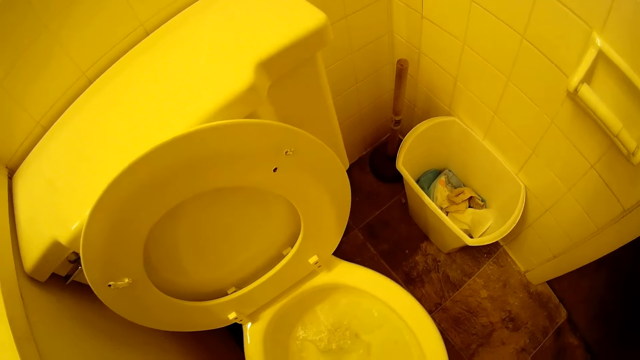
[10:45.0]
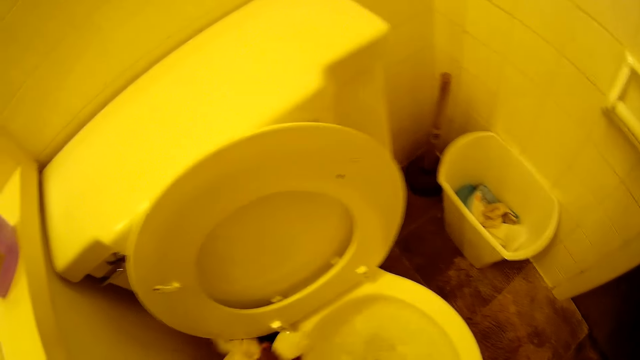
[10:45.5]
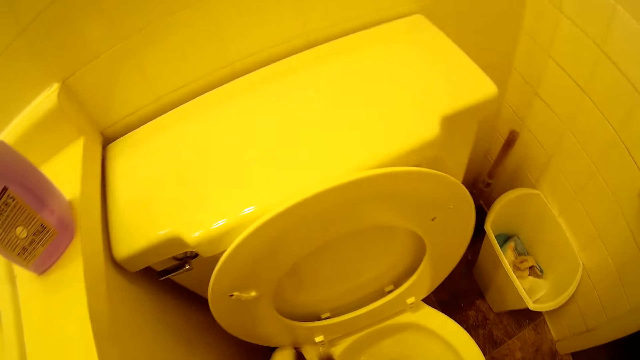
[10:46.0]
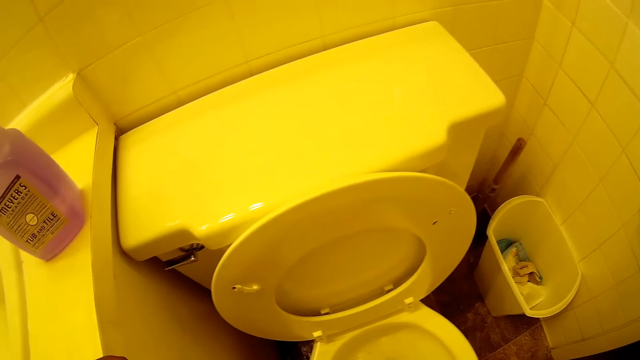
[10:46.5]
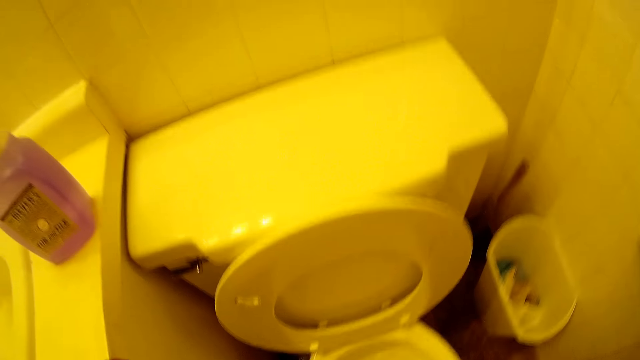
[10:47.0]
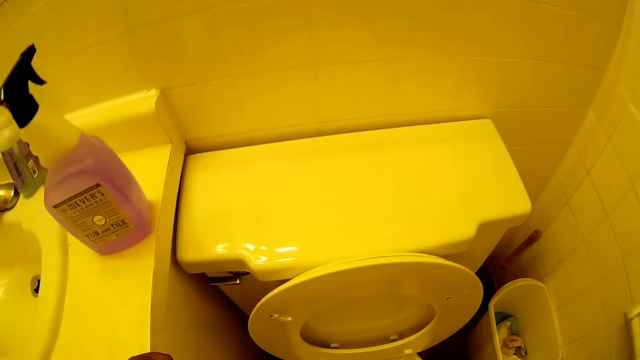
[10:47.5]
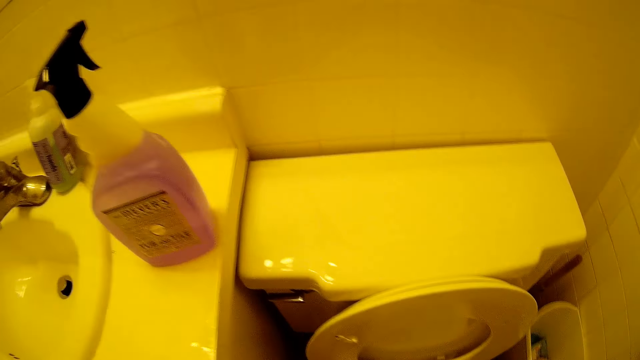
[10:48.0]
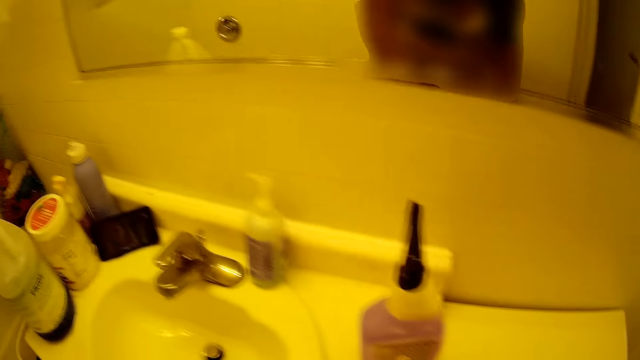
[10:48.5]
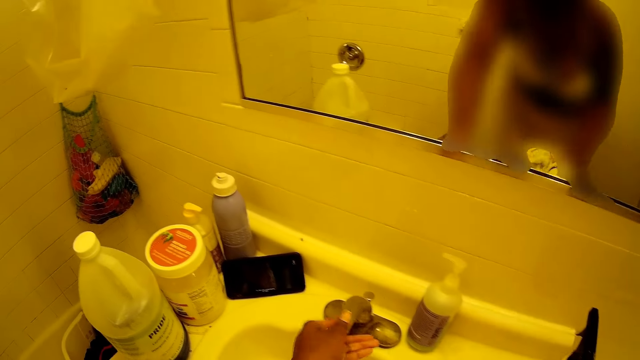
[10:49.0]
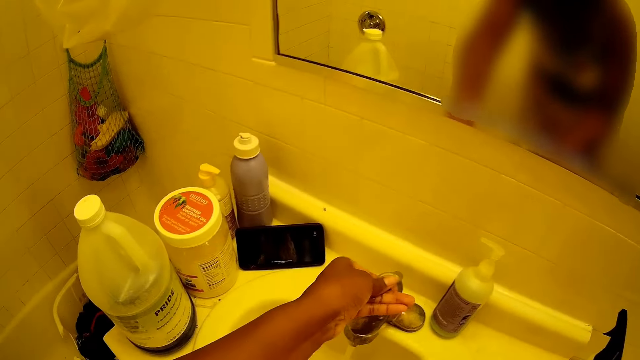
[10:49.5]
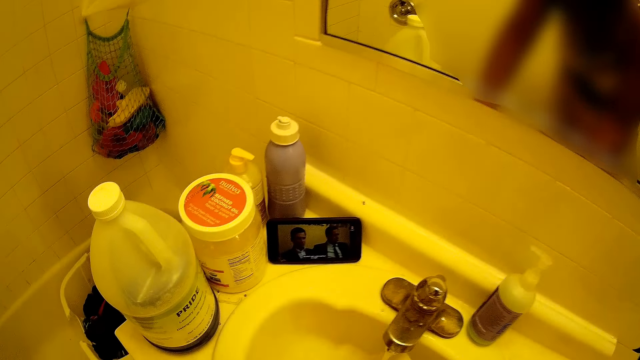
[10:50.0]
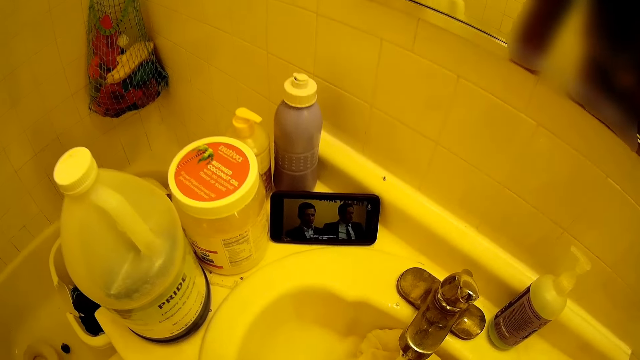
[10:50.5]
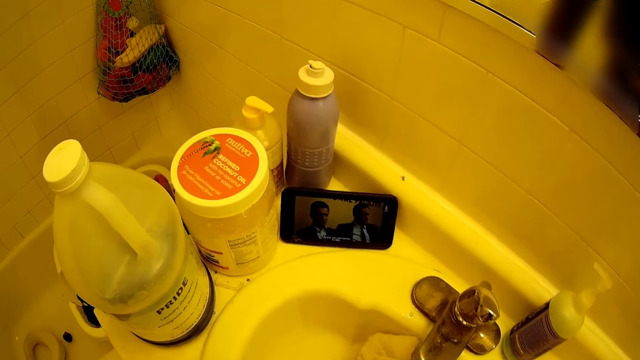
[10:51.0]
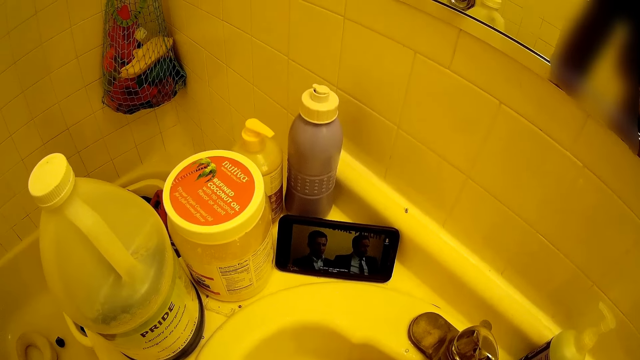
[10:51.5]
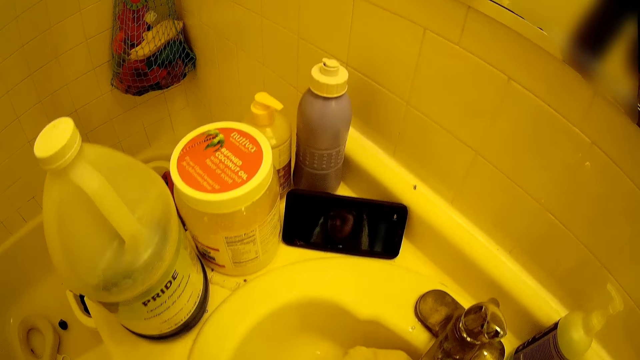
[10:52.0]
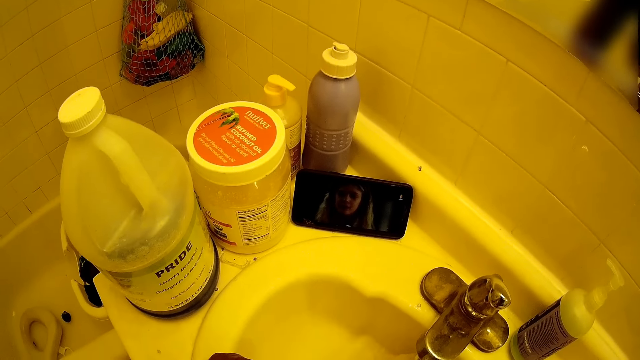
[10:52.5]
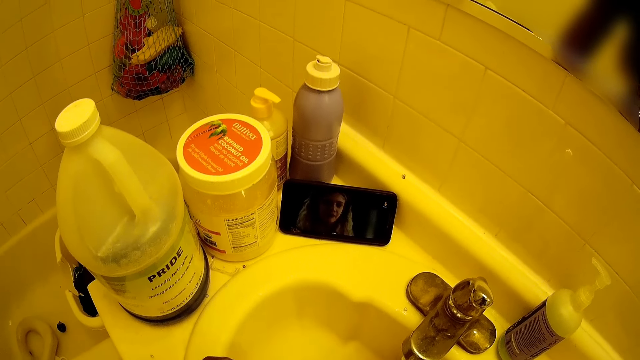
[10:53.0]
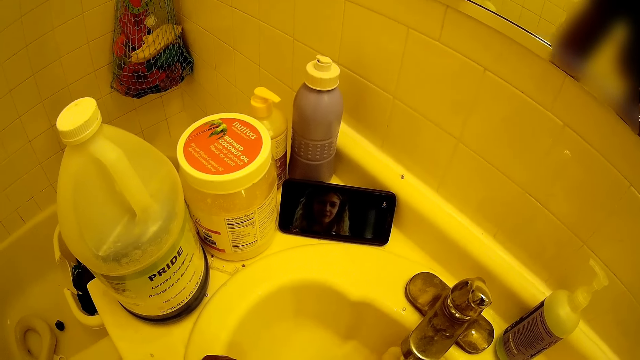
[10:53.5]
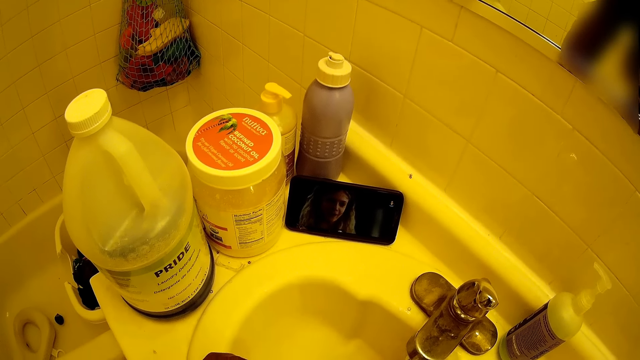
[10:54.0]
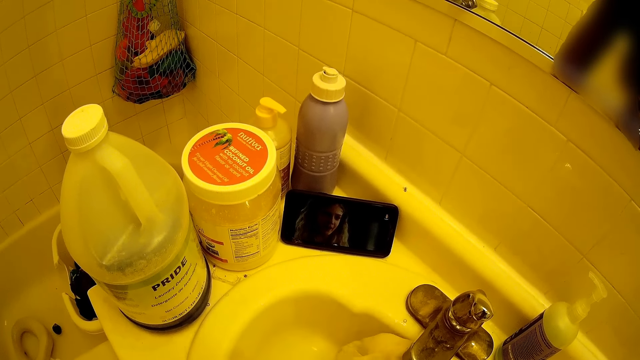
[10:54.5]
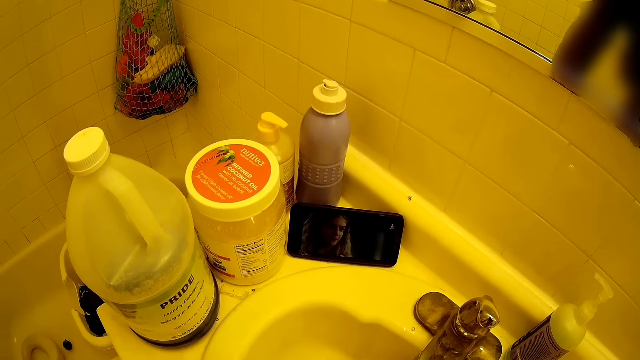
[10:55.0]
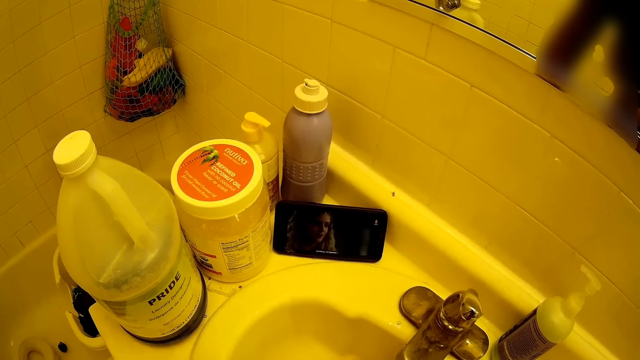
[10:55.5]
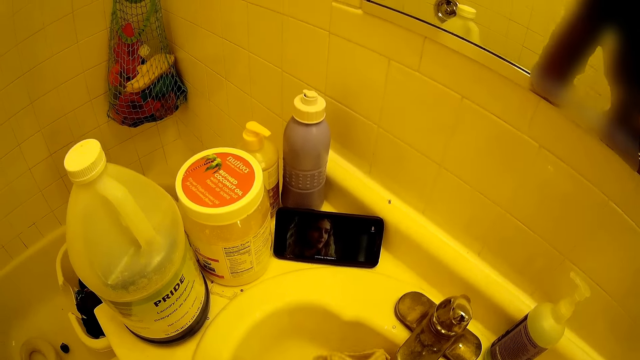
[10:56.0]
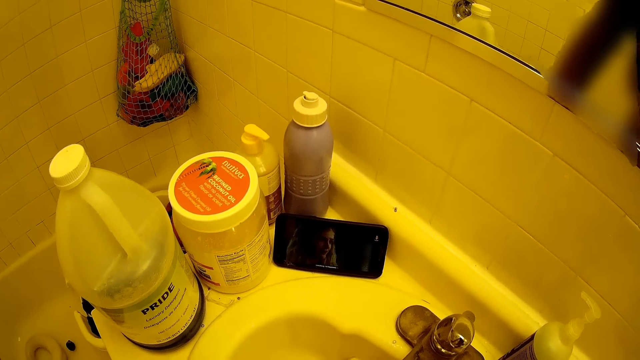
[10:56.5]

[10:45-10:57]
The camera wearer opens the tap in the bathroom sink with her left hand. She moves around. She rinses the white towel in the bathroom sink with both hands.

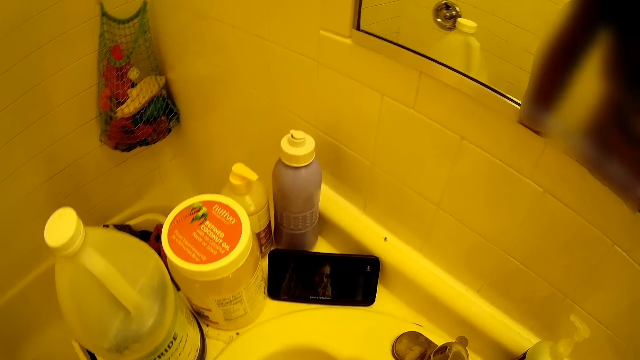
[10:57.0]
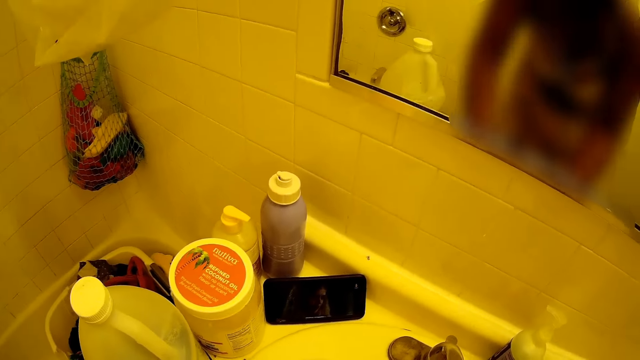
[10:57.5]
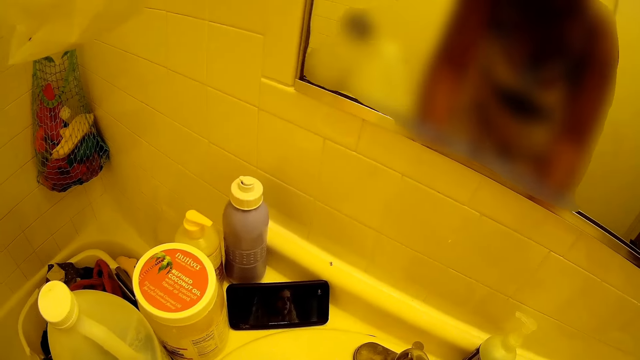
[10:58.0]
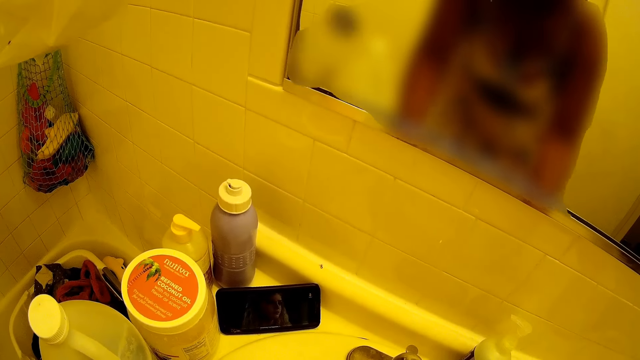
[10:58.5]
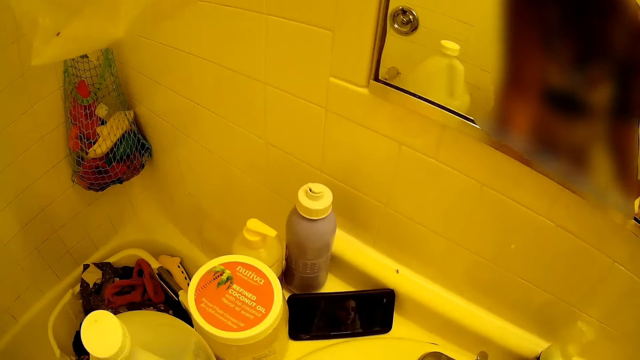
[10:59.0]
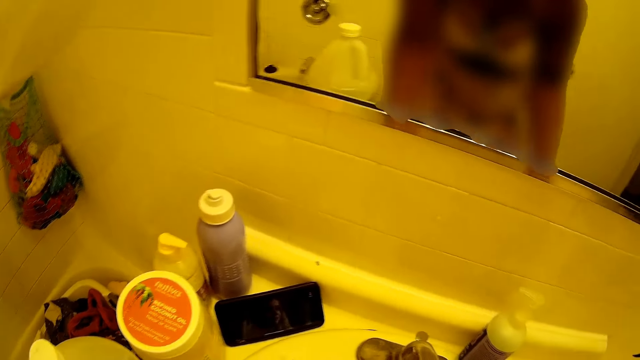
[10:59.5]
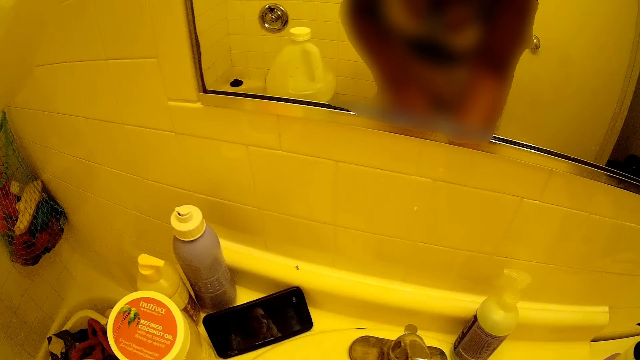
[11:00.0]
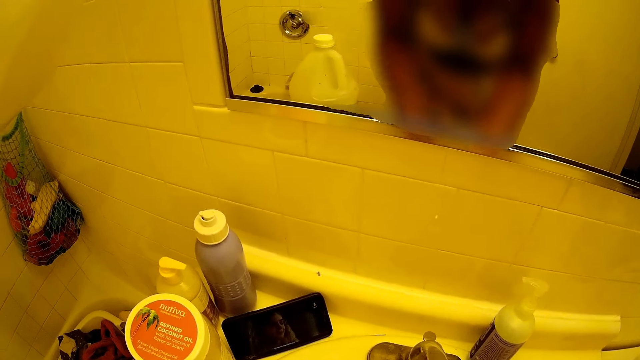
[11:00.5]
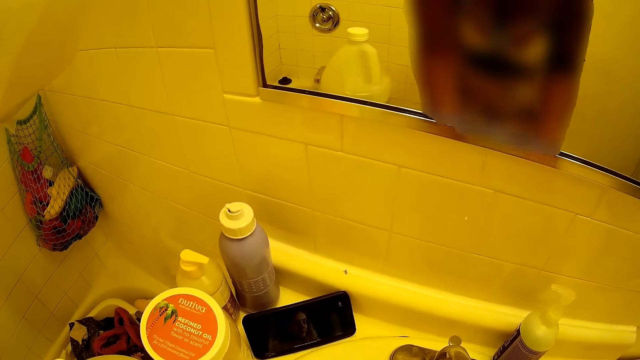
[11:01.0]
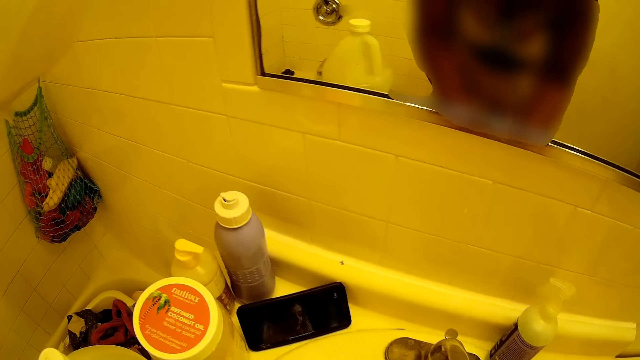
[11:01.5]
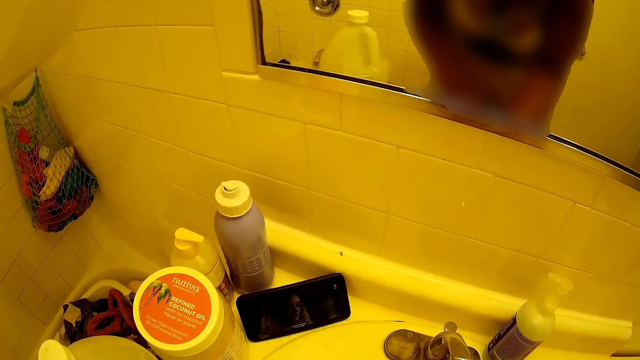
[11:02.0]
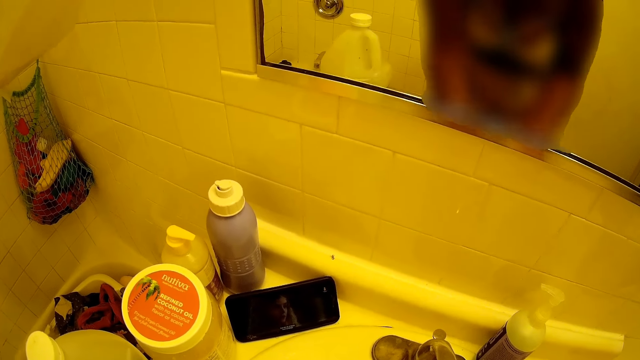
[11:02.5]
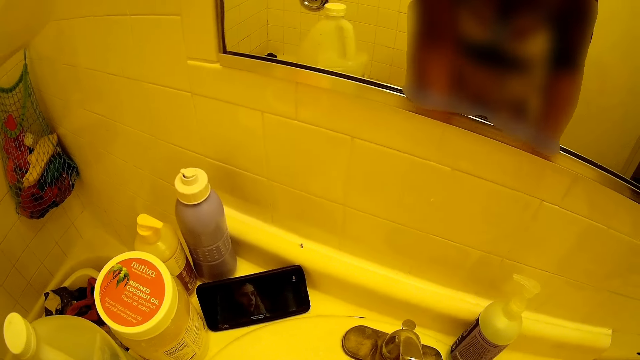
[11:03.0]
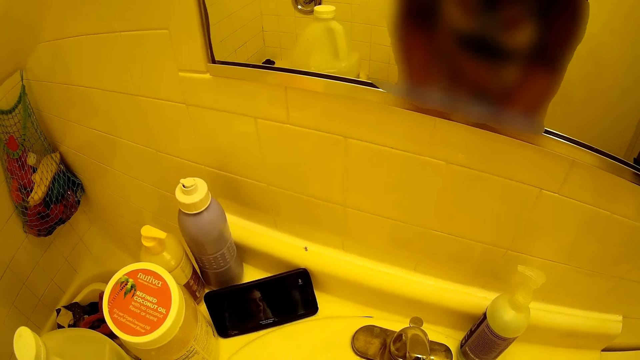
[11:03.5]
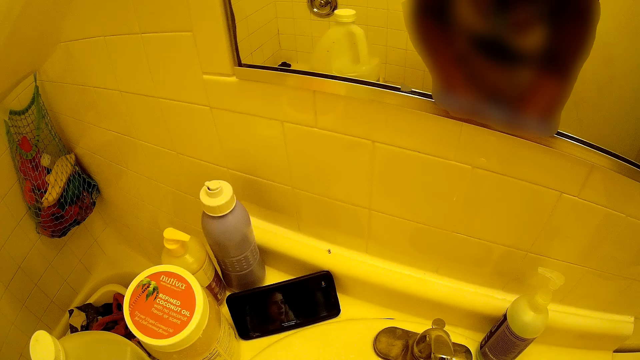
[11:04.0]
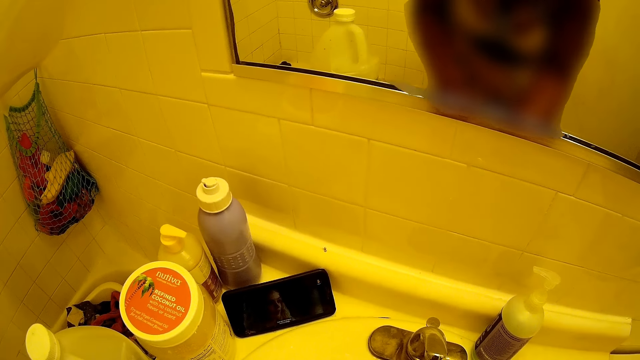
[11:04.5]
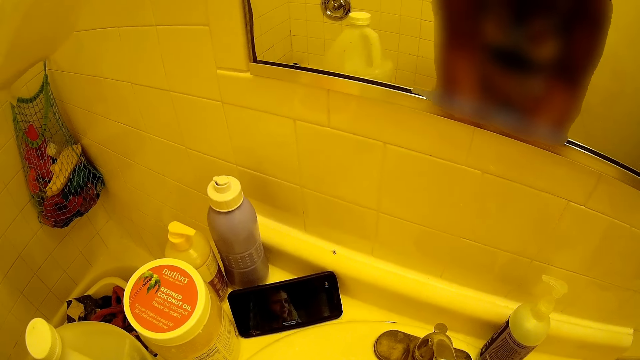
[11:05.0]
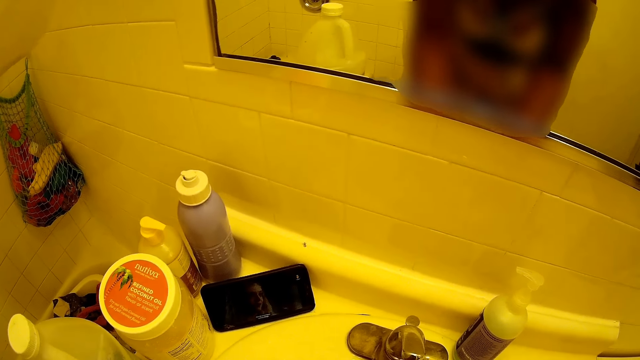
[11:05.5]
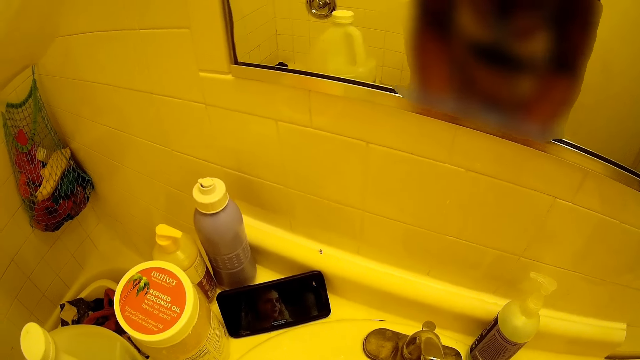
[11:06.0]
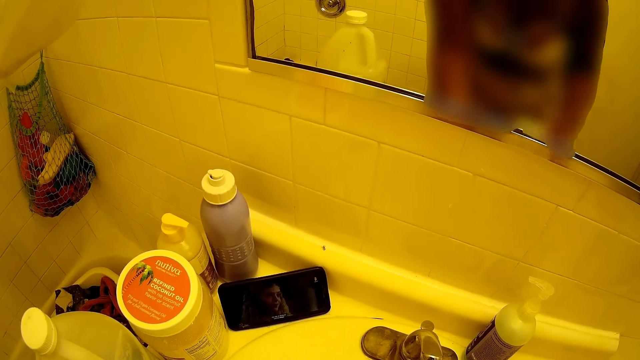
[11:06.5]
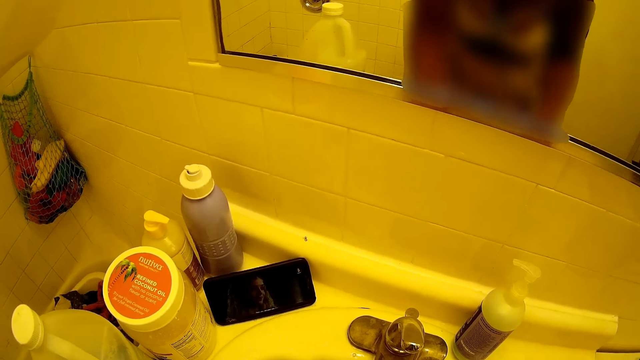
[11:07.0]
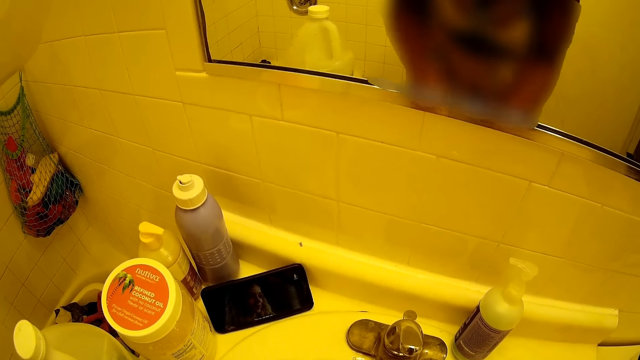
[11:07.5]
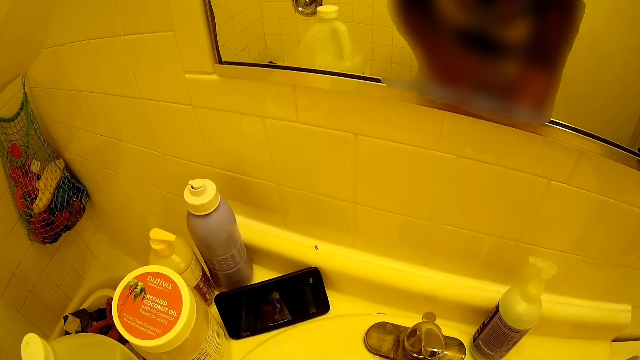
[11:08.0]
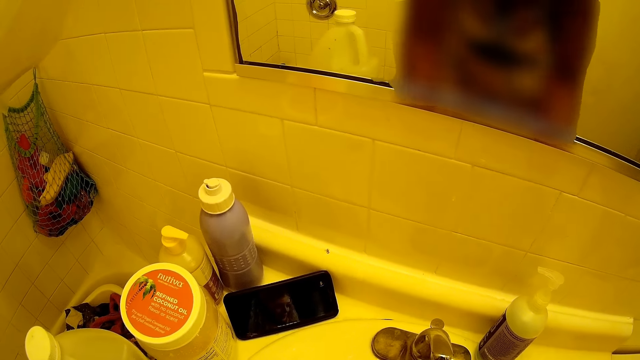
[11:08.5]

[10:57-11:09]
The camera wearer rinses the white towel in the bathroom sink with both hands.
